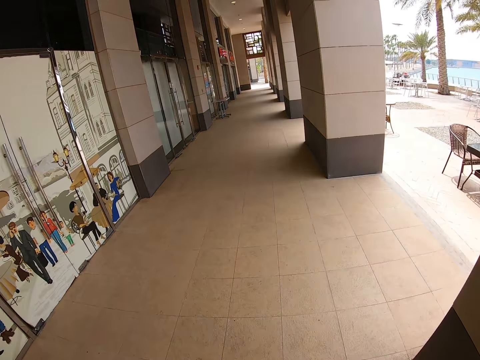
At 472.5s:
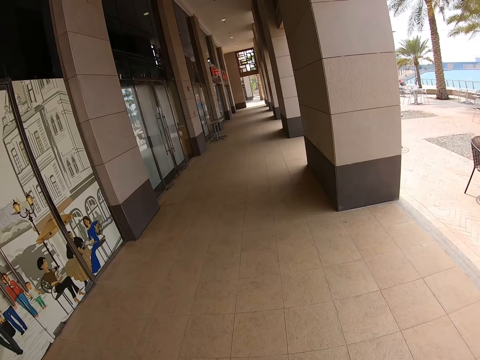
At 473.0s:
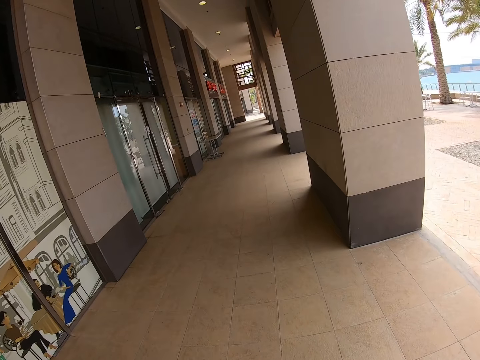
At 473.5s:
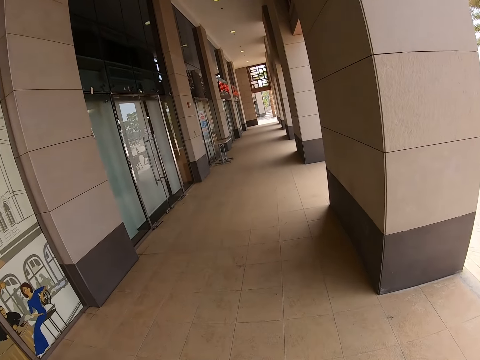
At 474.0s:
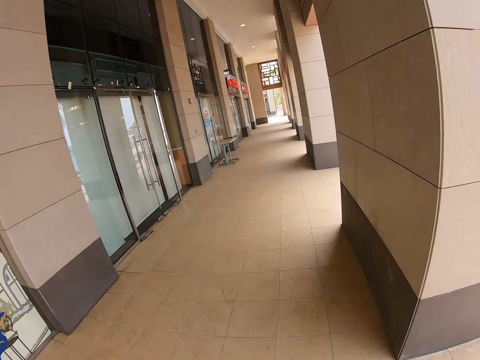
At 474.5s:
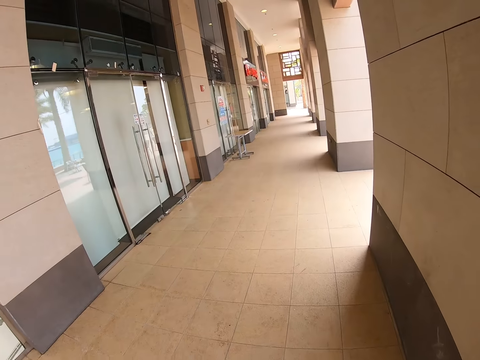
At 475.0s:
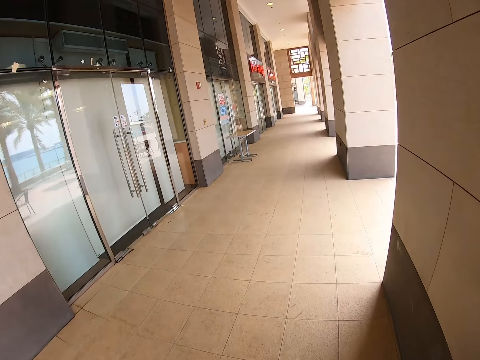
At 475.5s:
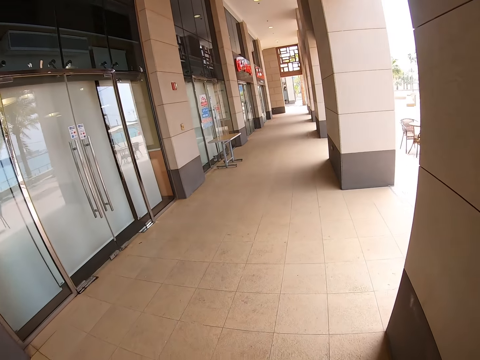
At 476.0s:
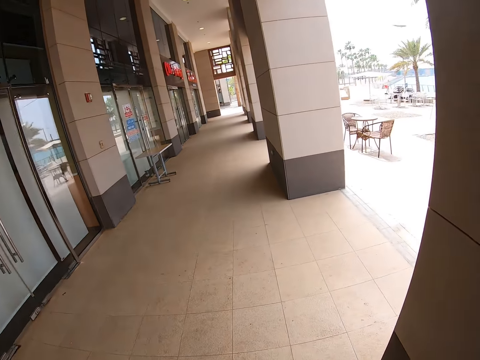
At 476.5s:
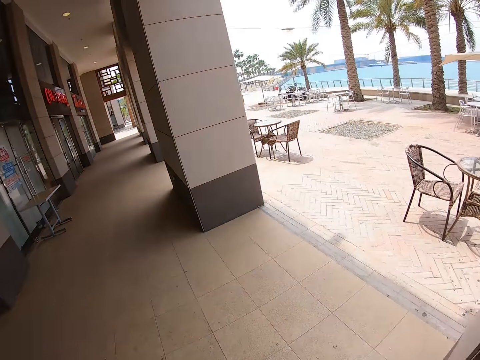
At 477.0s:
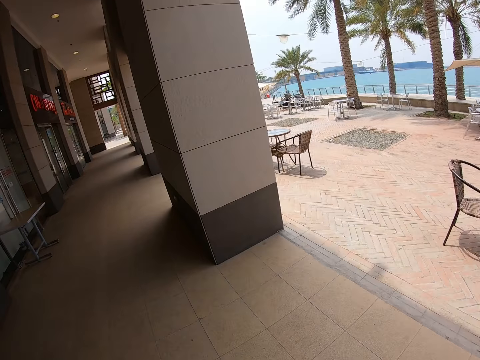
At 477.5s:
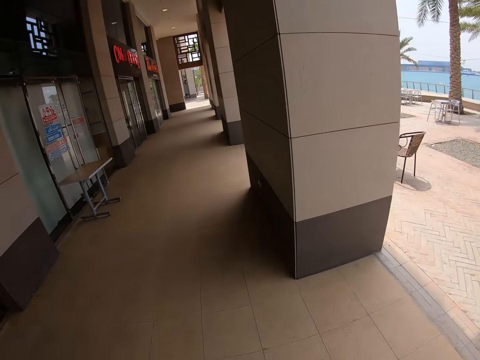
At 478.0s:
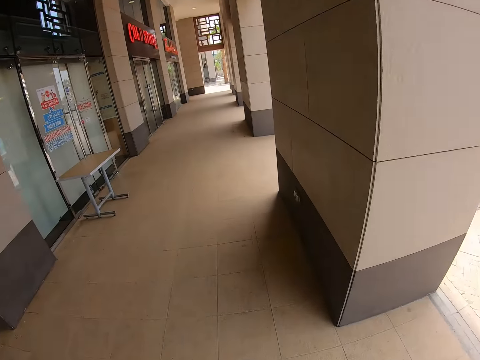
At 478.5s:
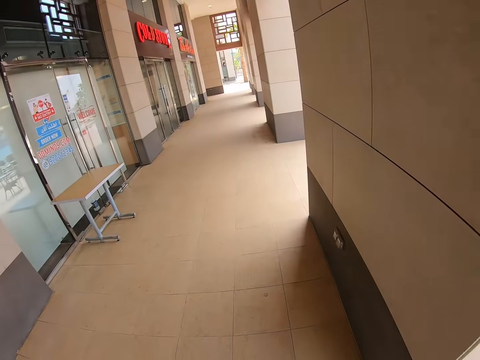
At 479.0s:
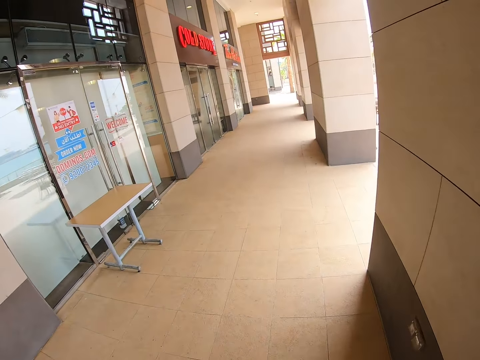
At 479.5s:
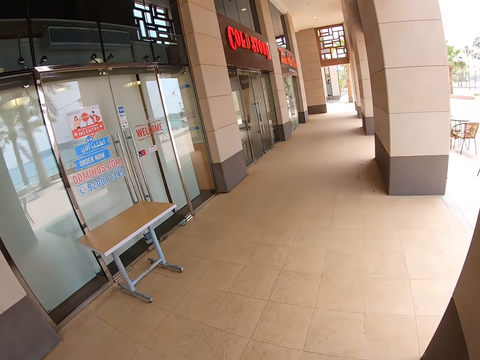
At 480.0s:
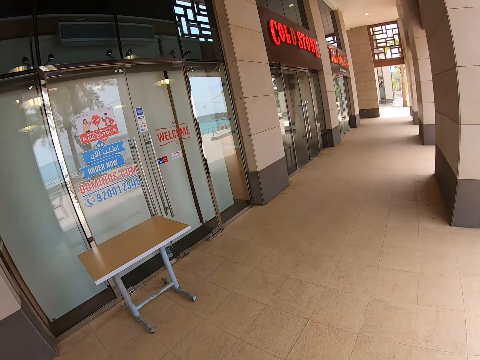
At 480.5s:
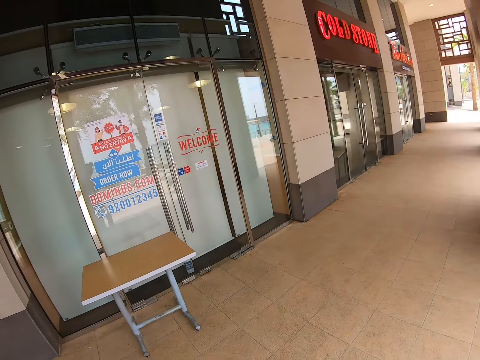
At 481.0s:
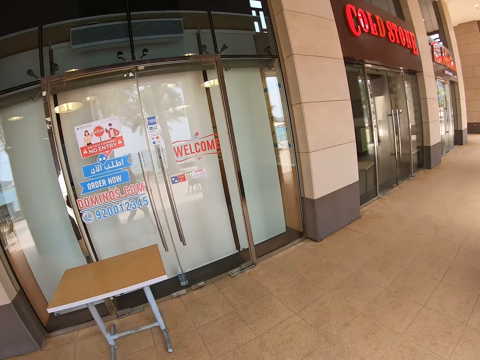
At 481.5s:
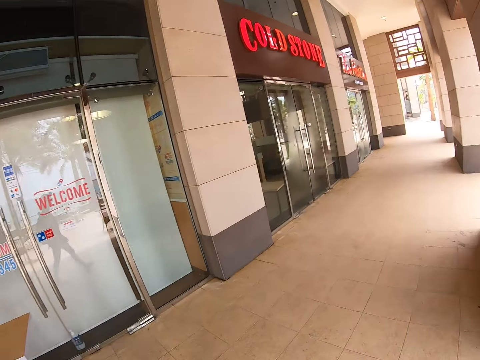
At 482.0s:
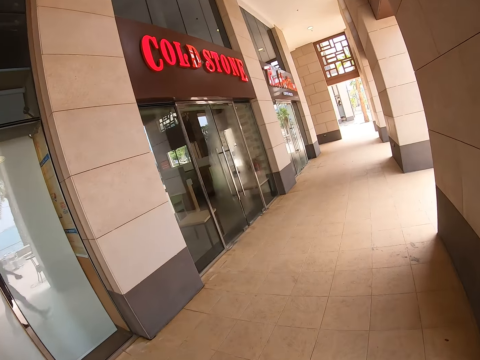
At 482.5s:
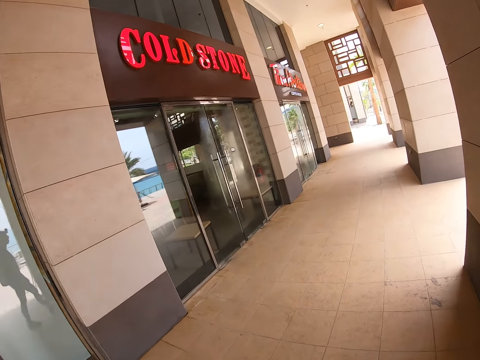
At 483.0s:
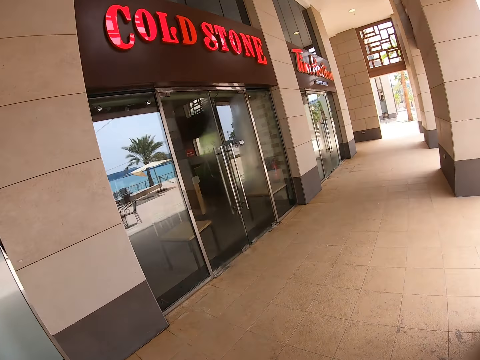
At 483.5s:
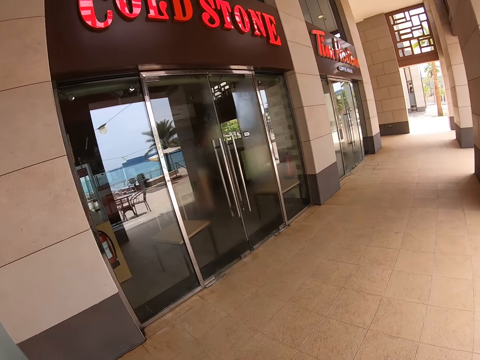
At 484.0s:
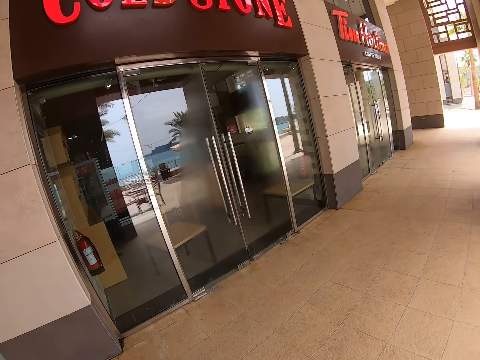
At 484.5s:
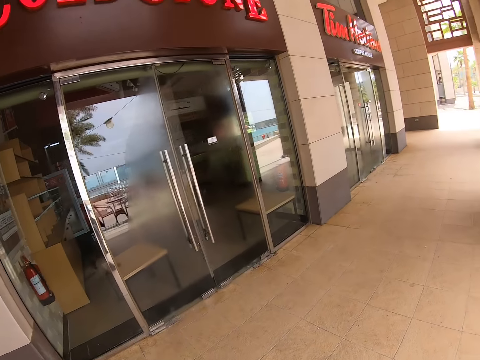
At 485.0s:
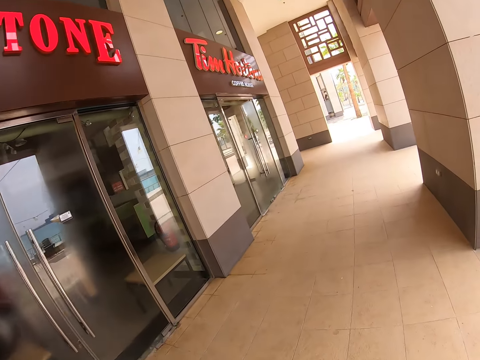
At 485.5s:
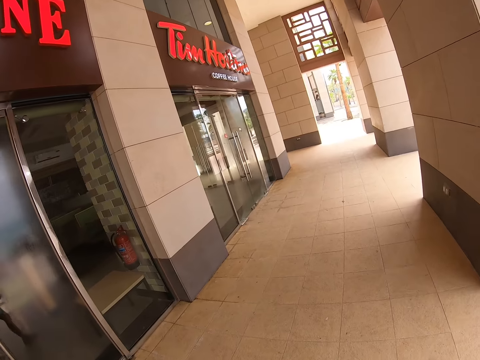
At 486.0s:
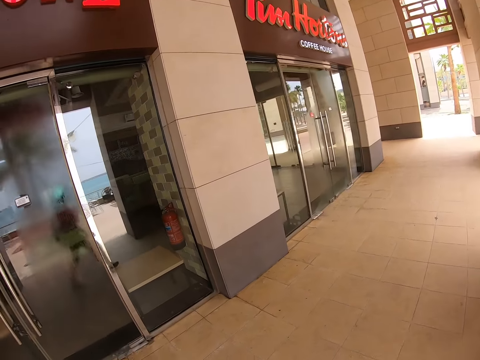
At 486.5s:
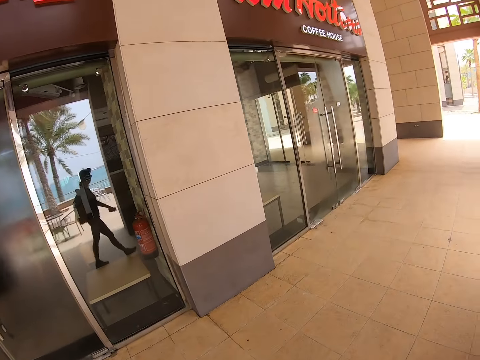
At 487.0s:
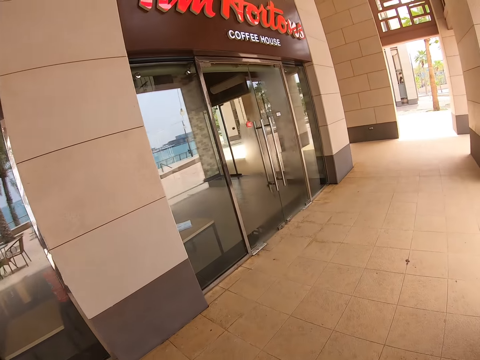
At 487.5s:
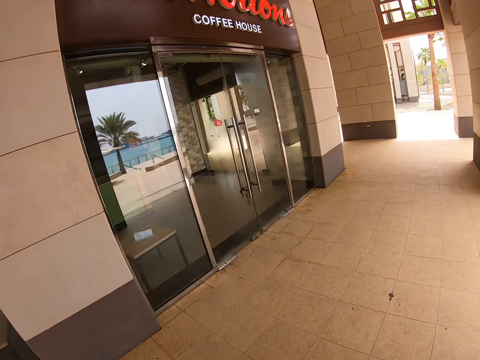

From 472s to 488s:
The camera wearer looks around. They walk in the corridor. They look around. They walk in the corridor. They look around. They walk in the corridor.

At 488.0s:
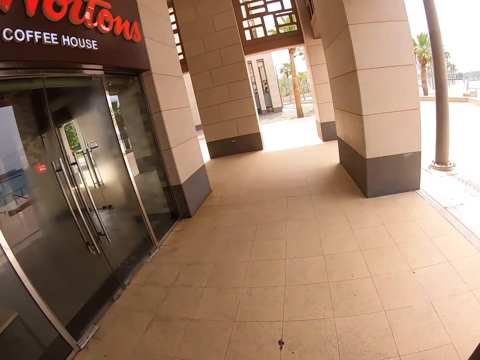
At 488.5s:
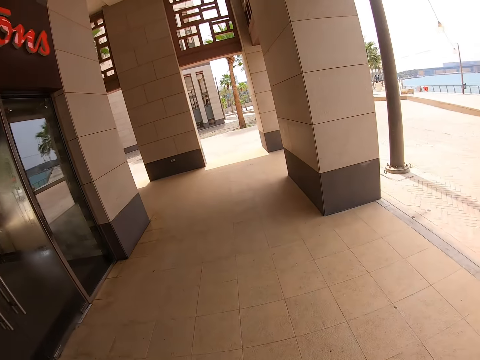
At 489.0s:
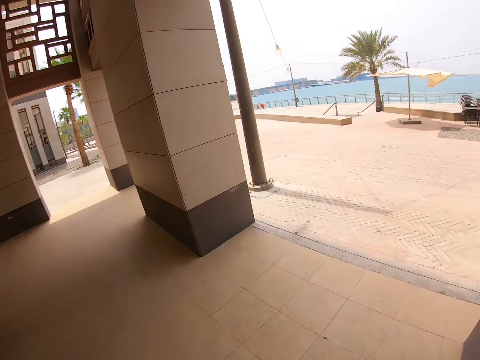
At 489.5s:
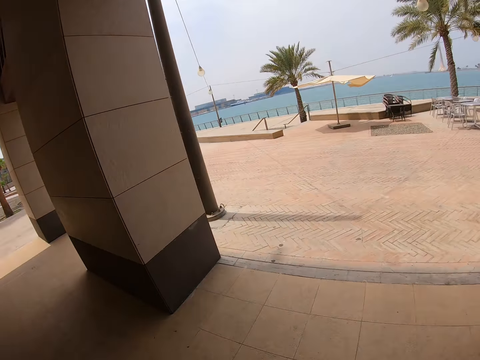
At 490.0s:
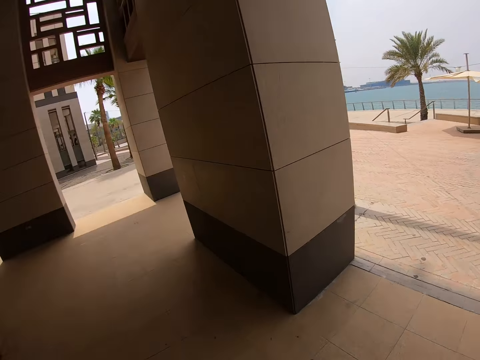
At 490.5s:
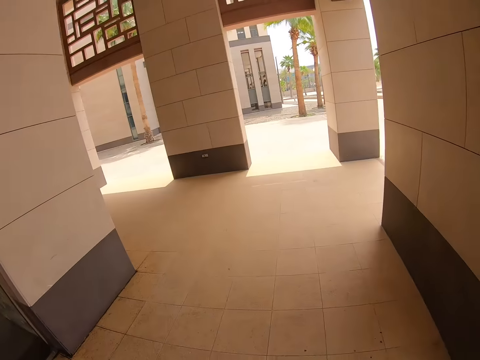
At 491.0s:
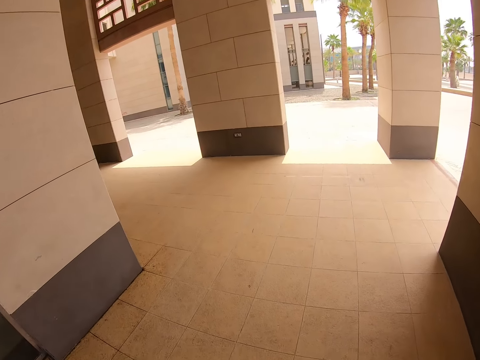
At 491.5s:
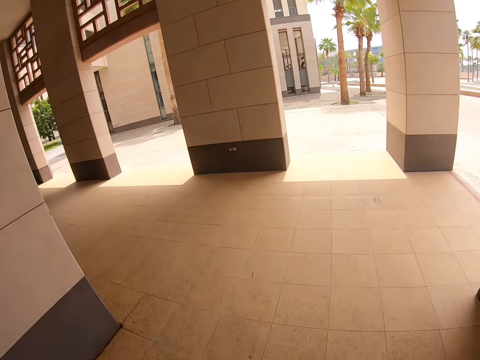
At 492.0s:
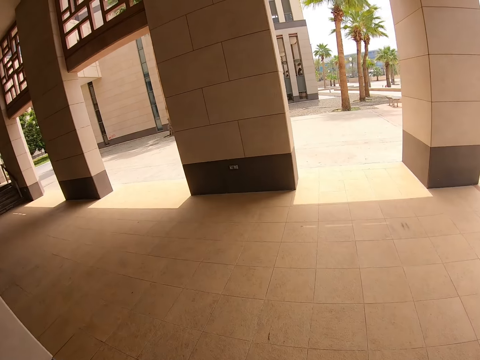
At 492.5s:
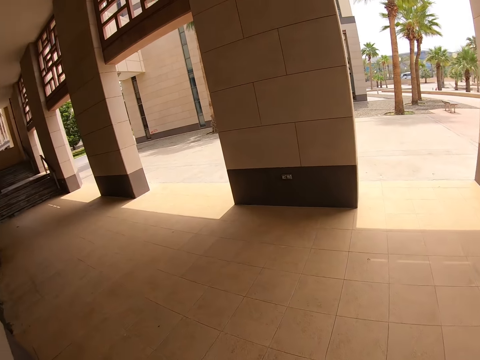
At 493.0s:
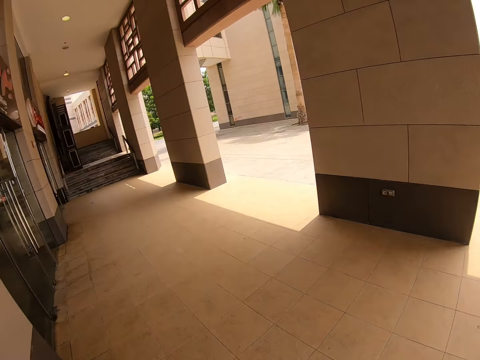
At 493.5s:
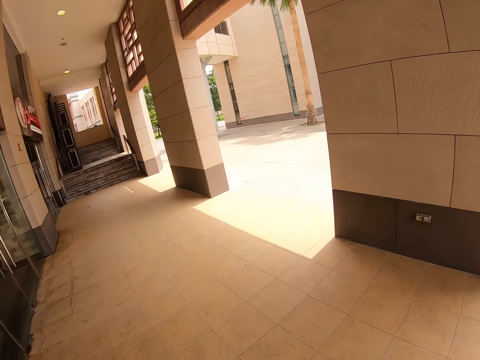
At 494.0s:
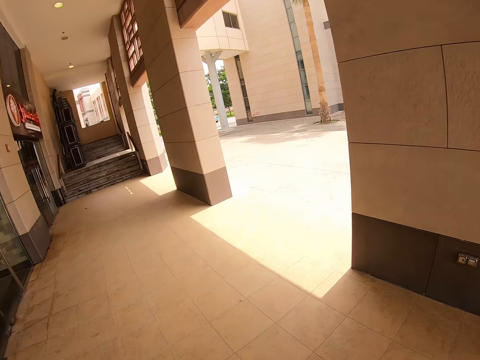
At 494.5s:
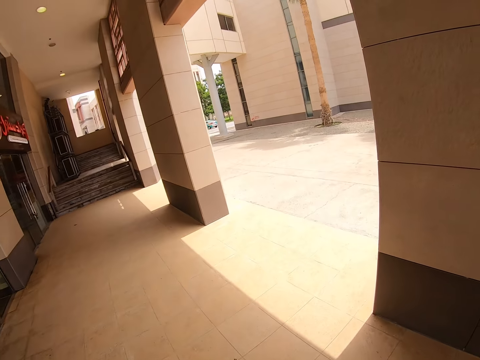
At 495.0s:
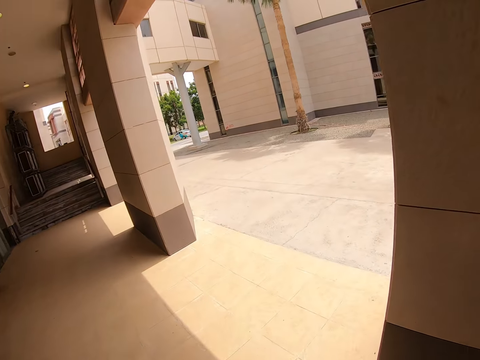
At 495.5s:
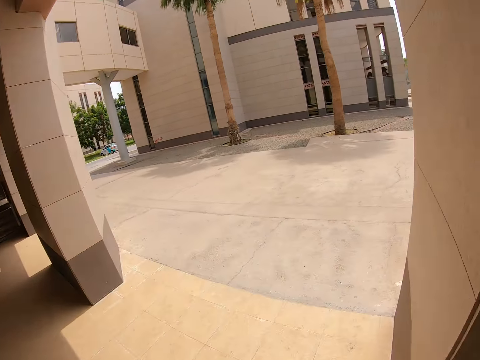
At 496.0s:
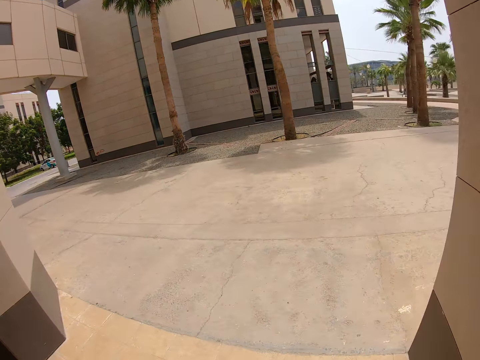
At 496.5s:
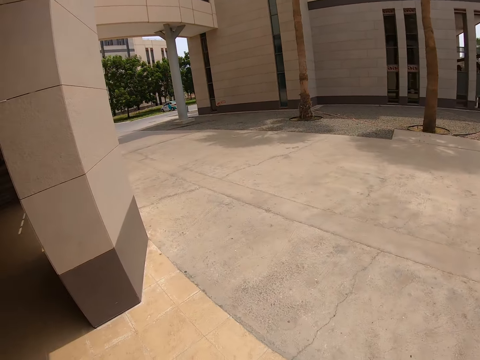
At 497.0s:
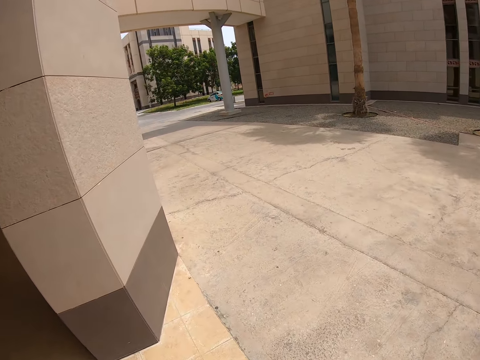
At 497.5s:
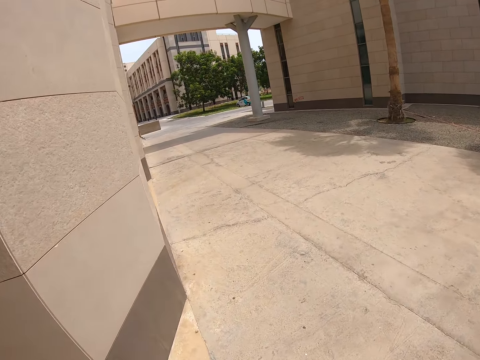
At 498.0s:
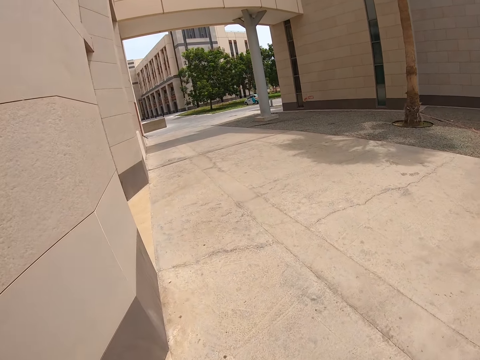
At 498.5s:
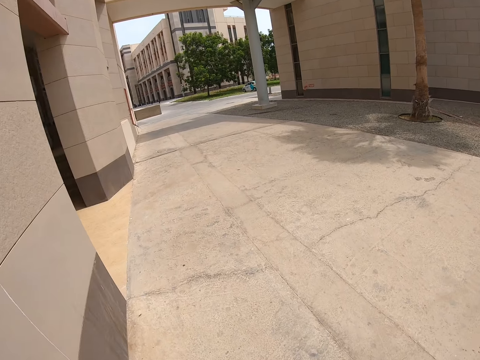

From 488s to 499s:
The camera wearer looks around. They walk in the corridor. They turn left in the corridor. They walk in the corridor.
